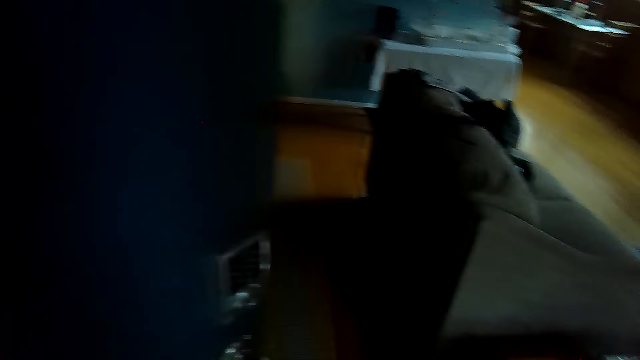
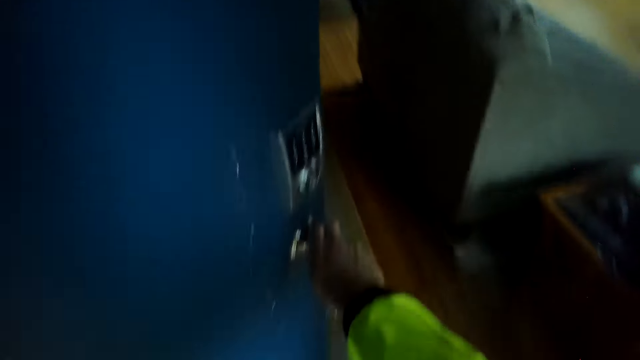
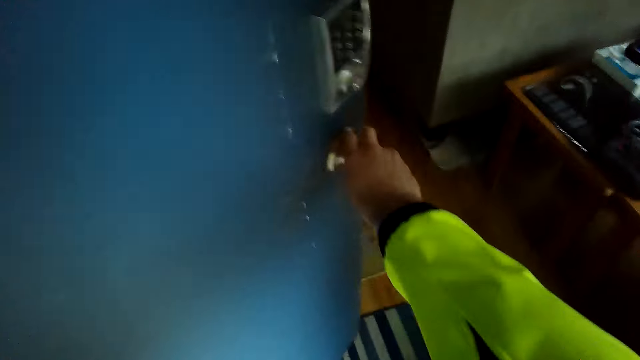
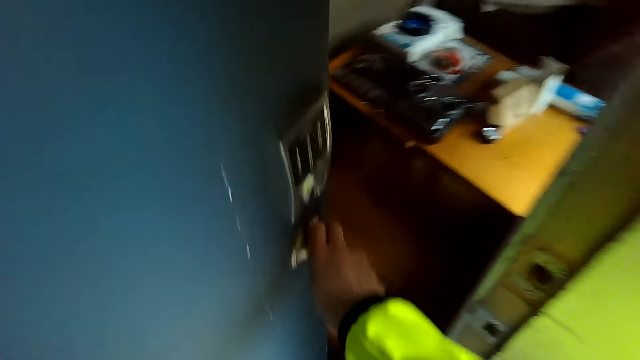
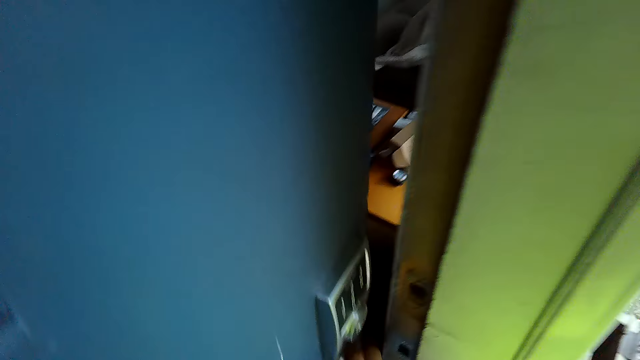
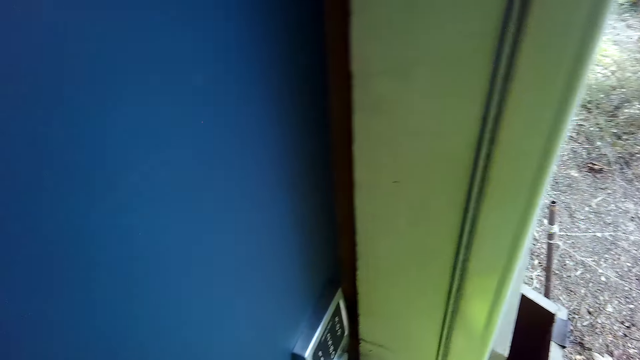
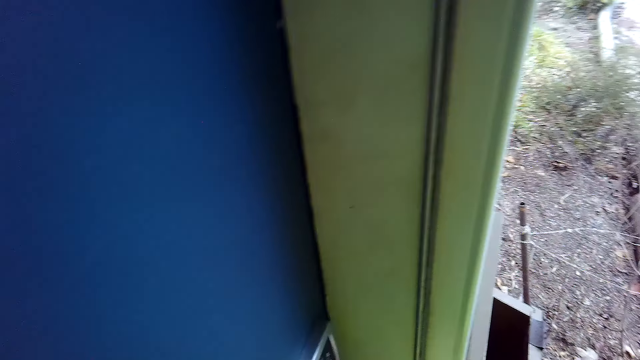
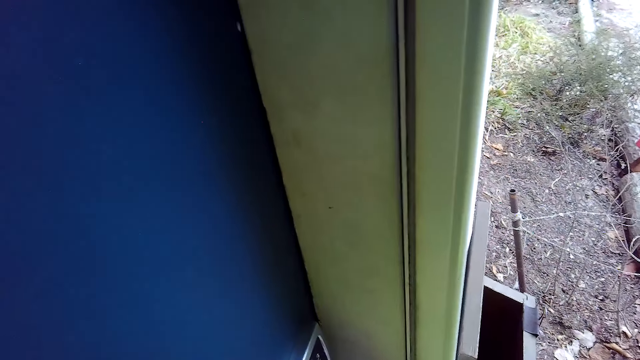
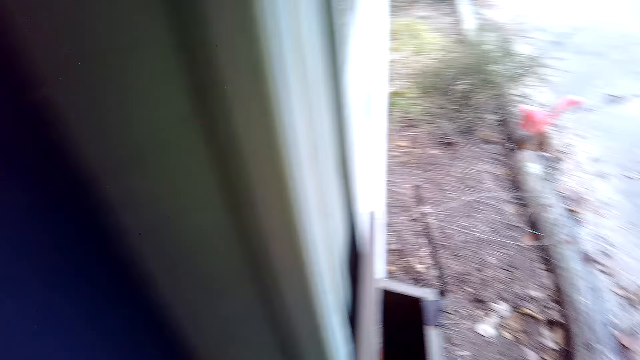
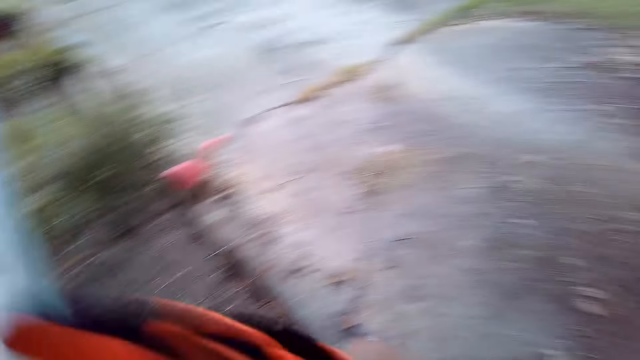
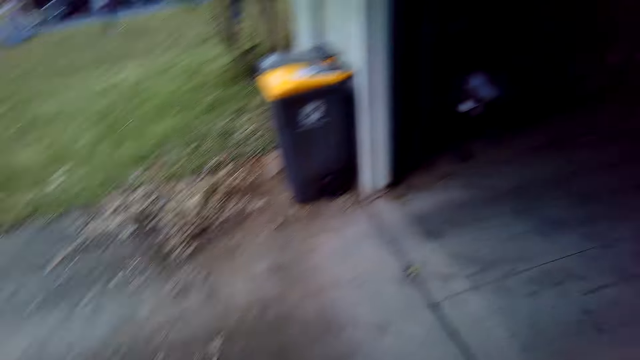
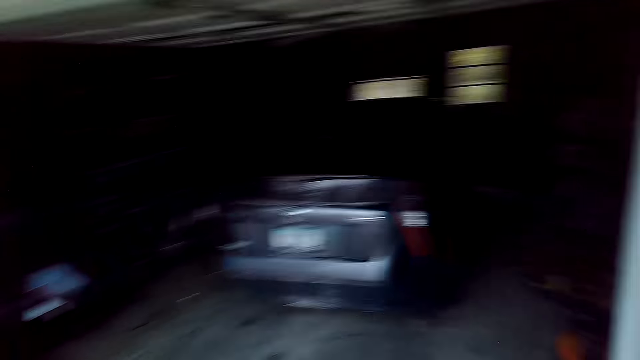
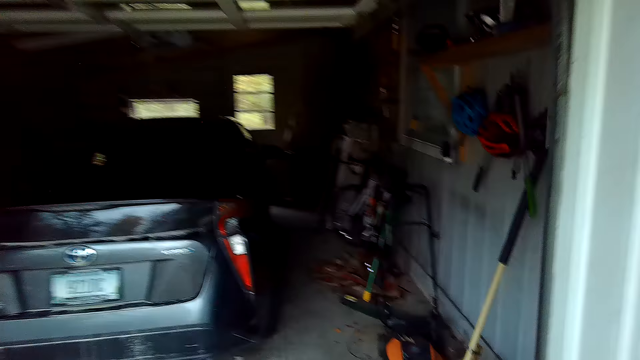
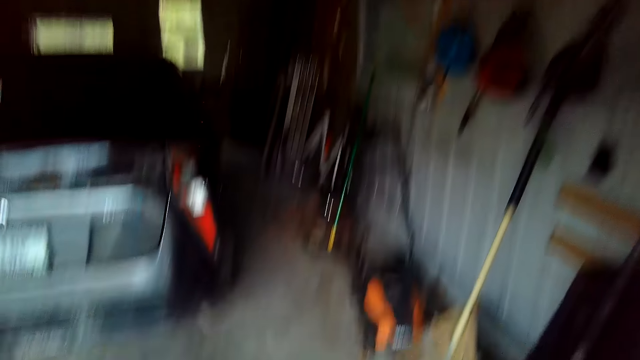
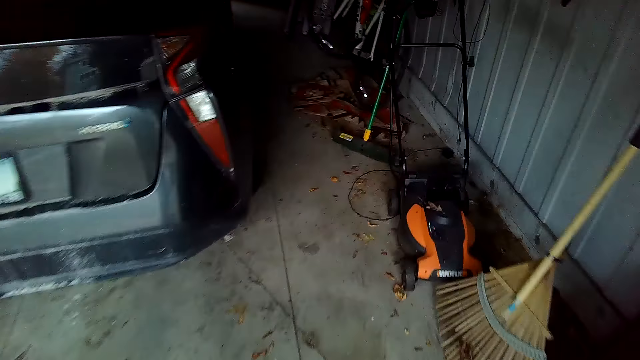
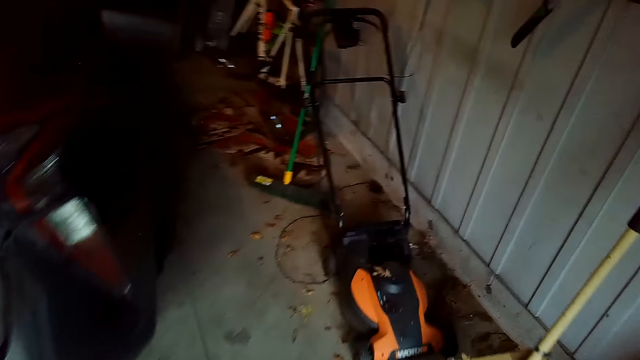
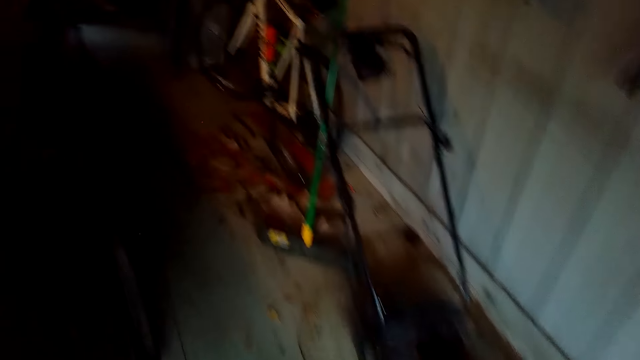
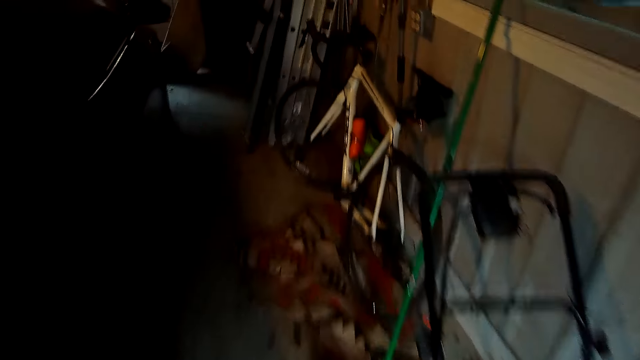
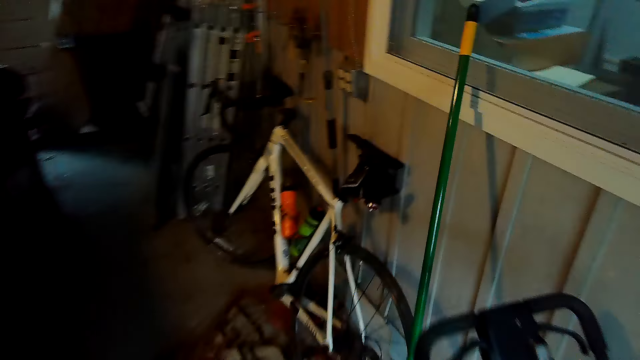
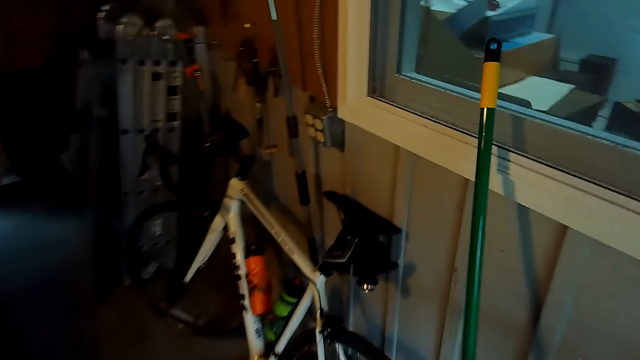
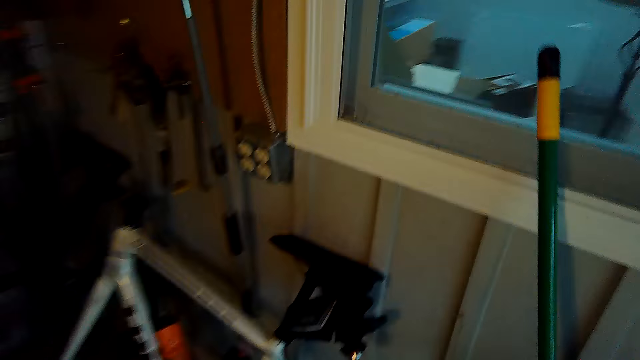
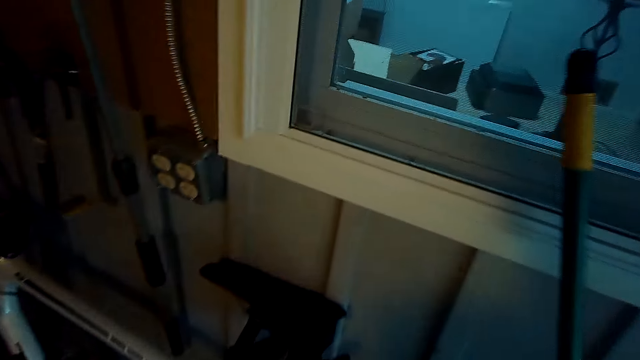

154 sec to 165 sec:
The camera wearer locks the door with a hand. They closed the door. They walk around the house. They walk in the garage.

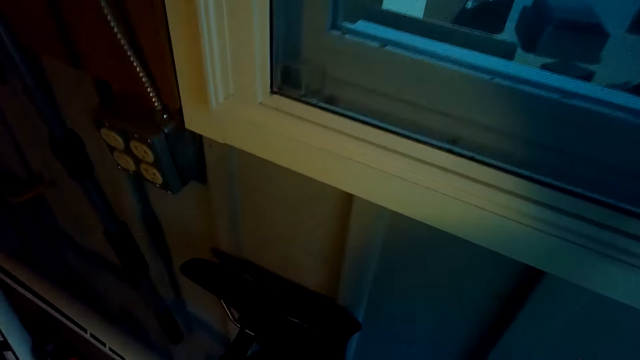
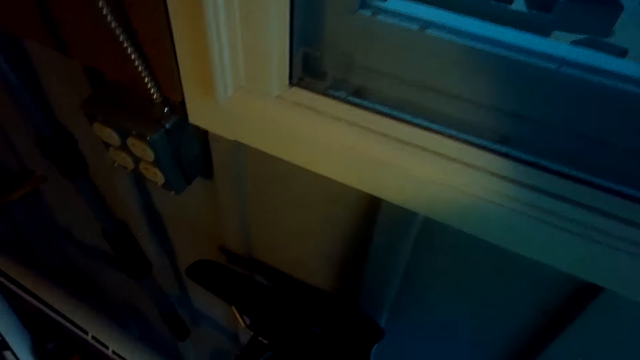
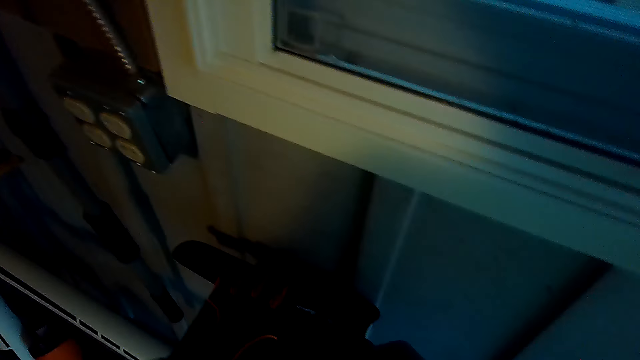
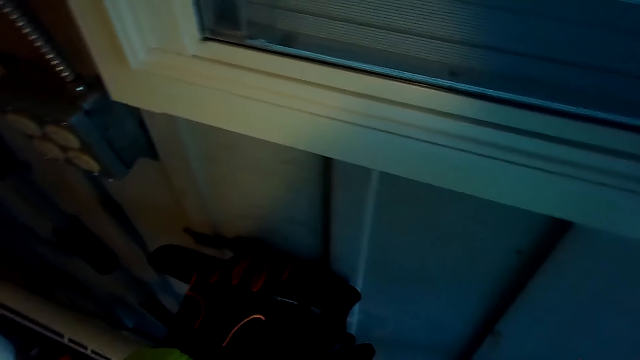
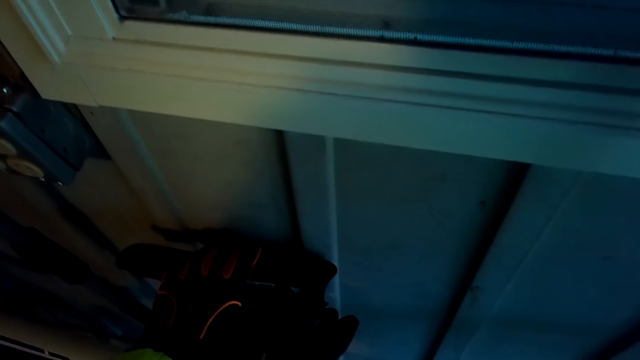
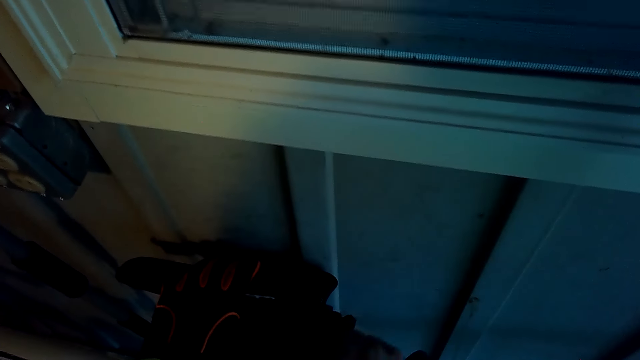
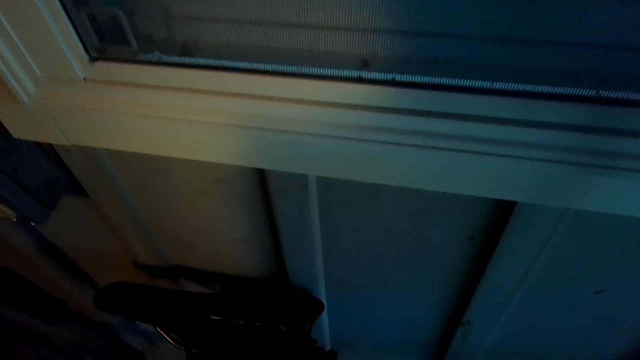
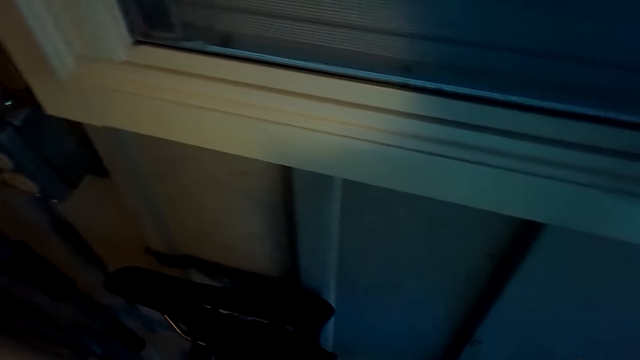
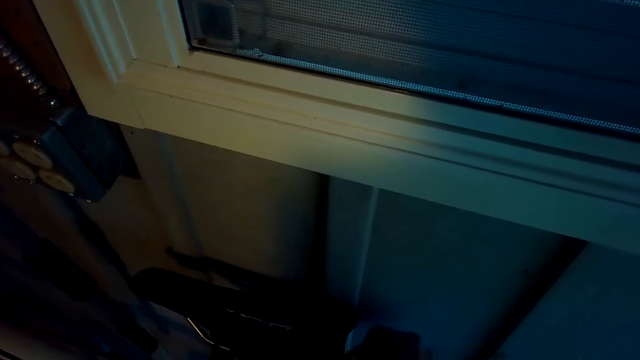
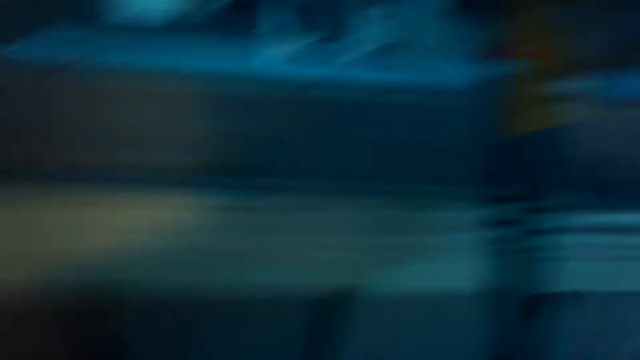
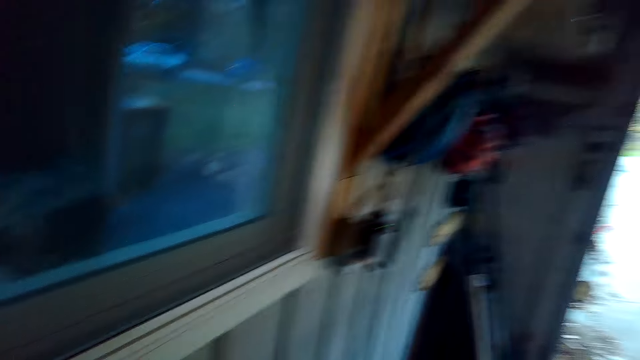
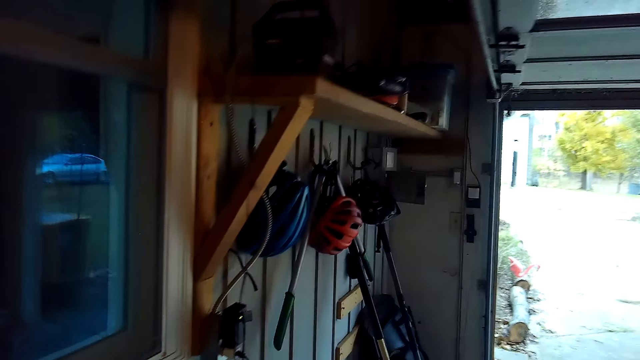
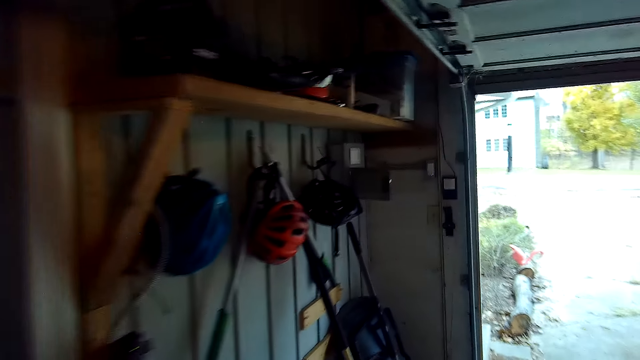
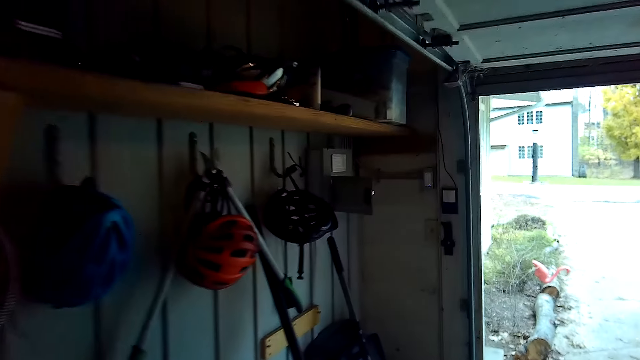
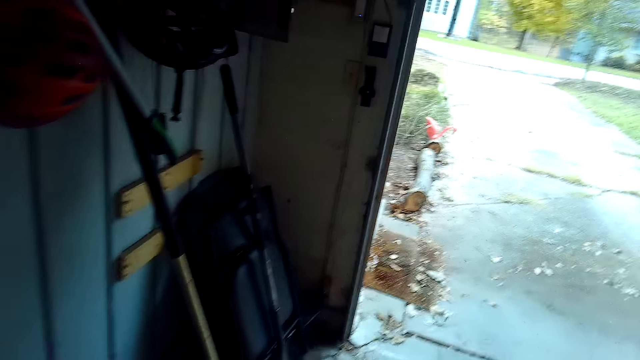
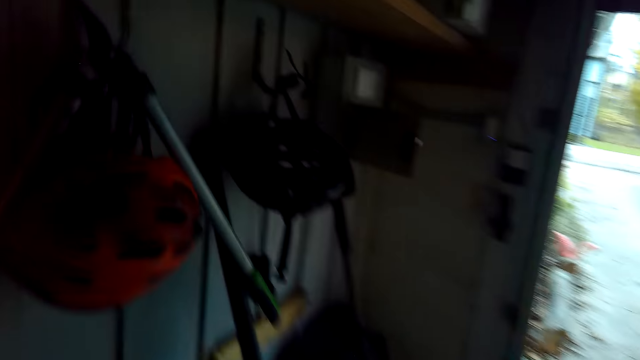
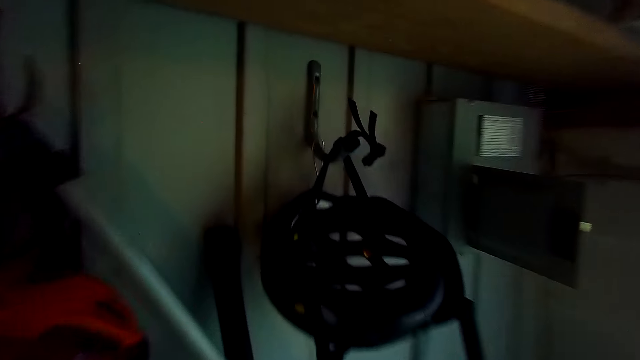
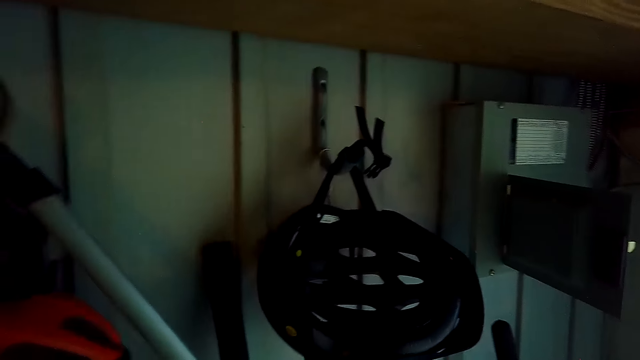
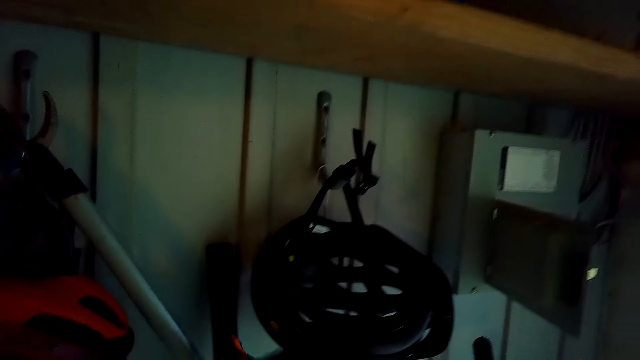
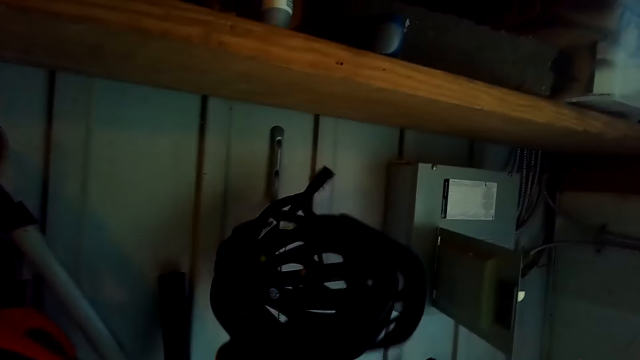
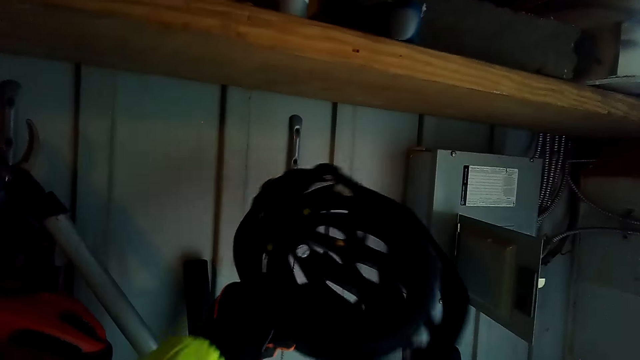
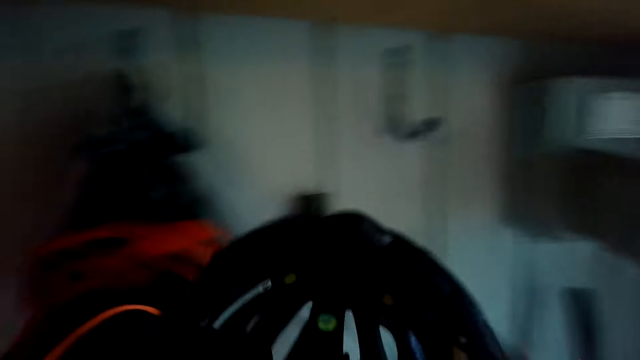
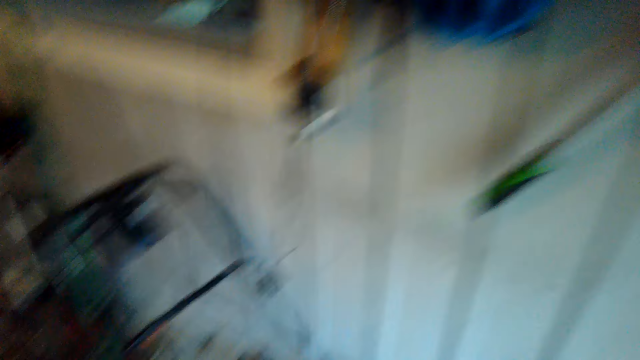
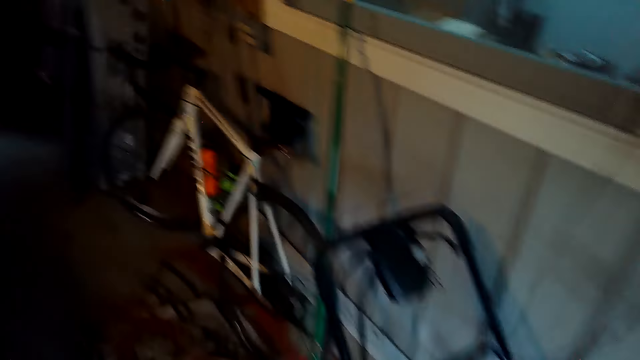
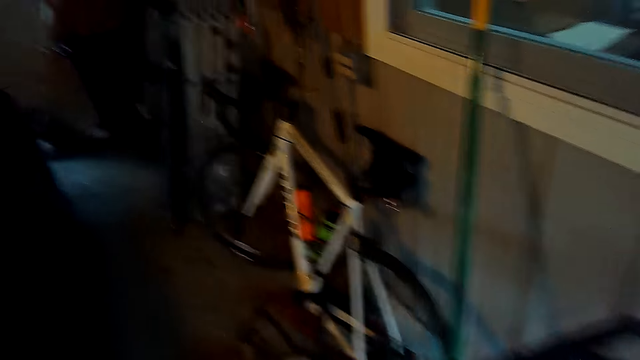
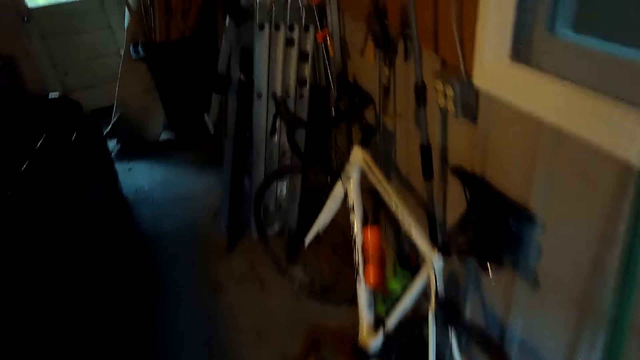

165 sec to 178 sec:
The camera wearer does something. They walk around the house. They pick the helmet from the hook. They wear the helmet, walk around the house, and hold the helmet.
